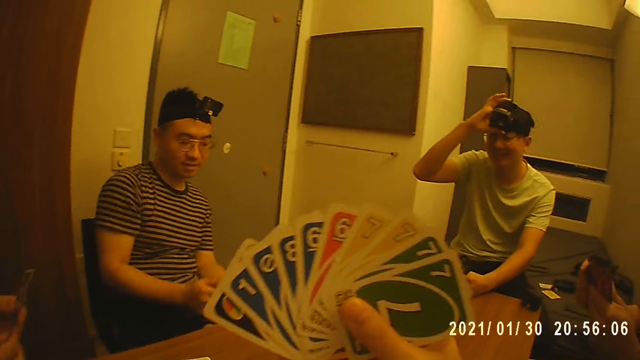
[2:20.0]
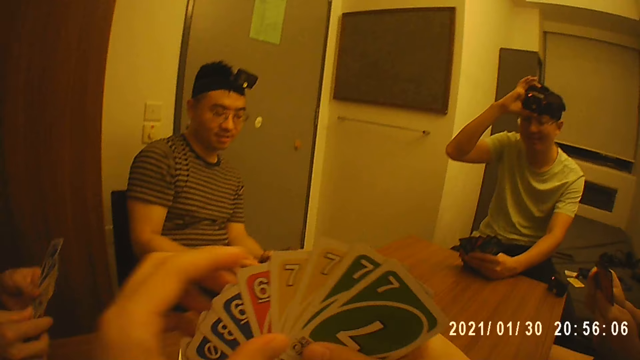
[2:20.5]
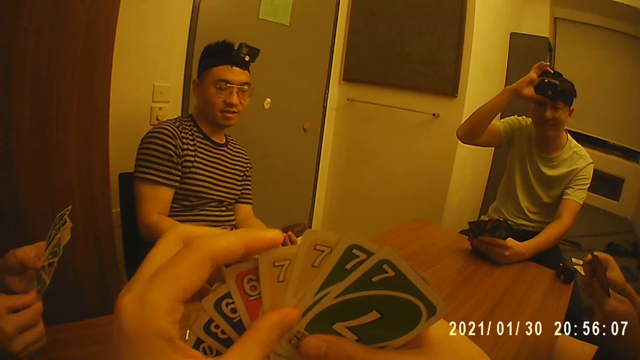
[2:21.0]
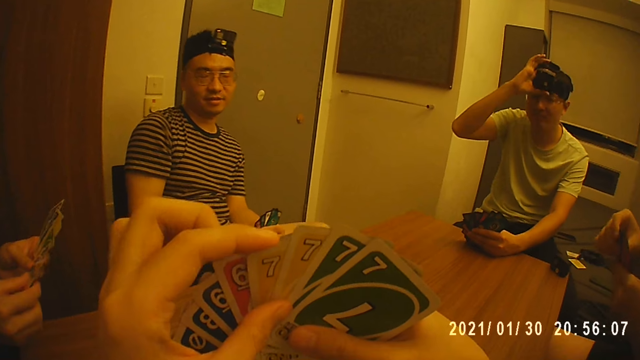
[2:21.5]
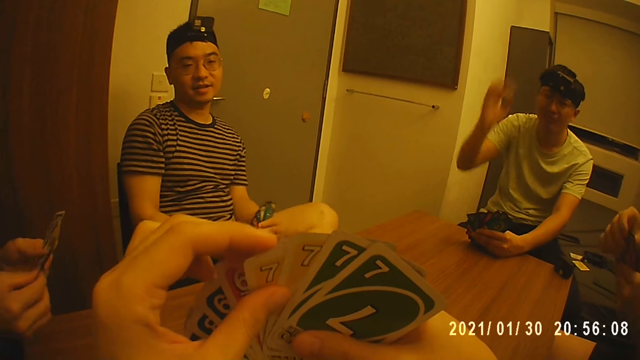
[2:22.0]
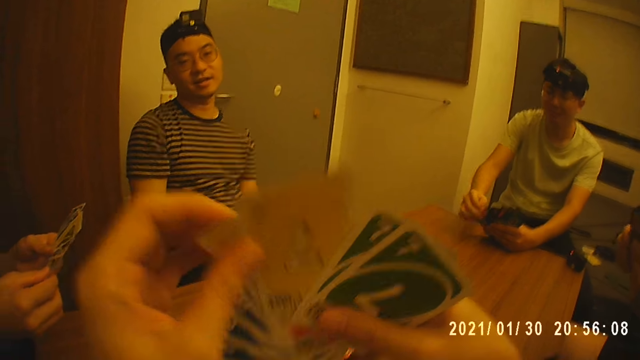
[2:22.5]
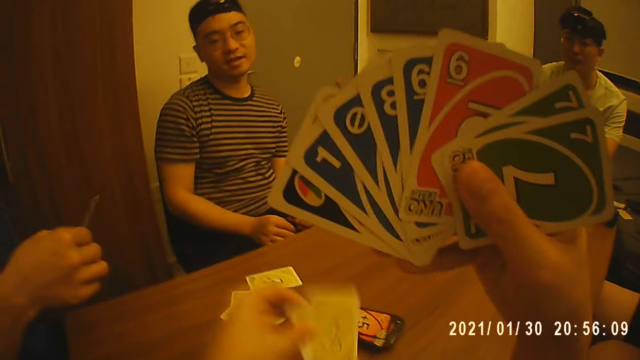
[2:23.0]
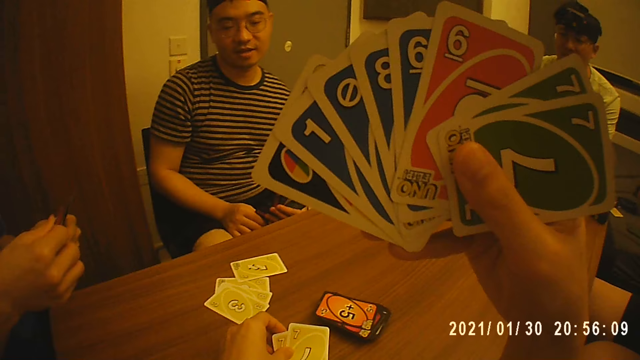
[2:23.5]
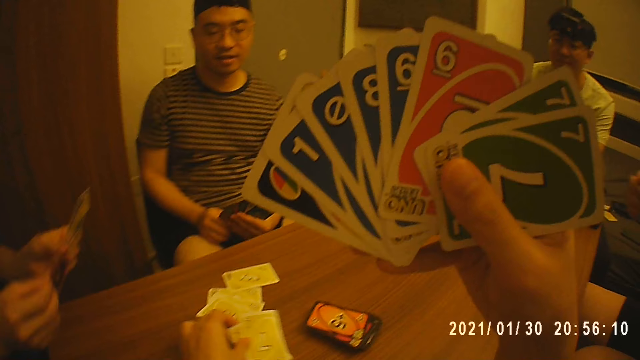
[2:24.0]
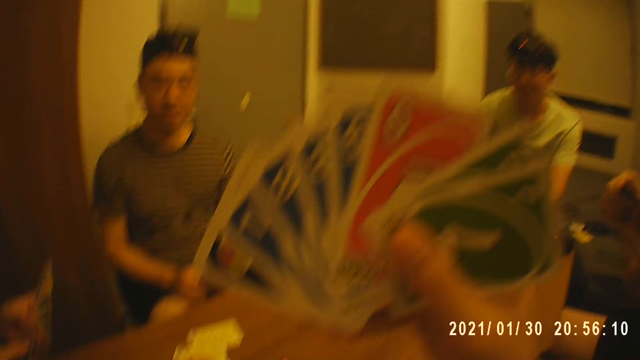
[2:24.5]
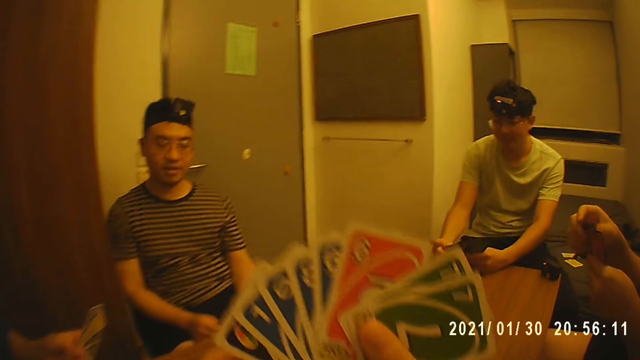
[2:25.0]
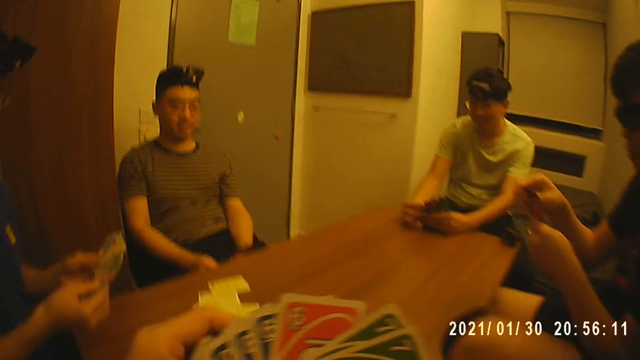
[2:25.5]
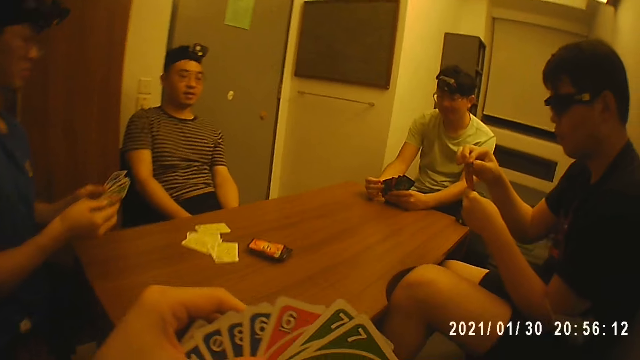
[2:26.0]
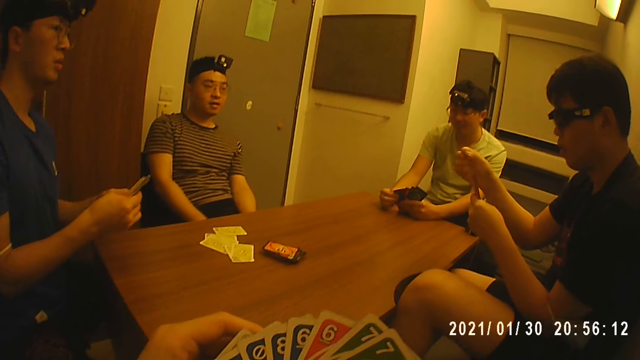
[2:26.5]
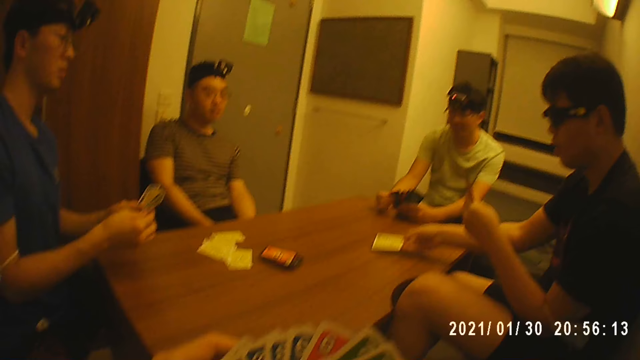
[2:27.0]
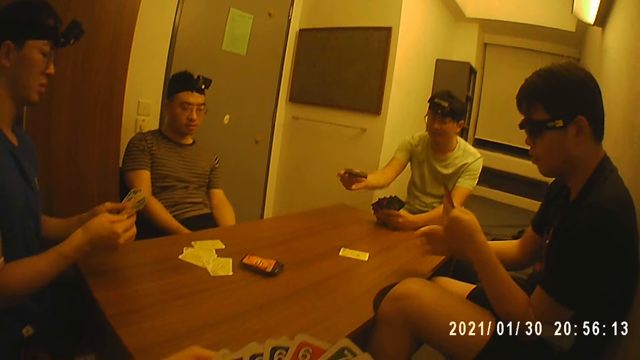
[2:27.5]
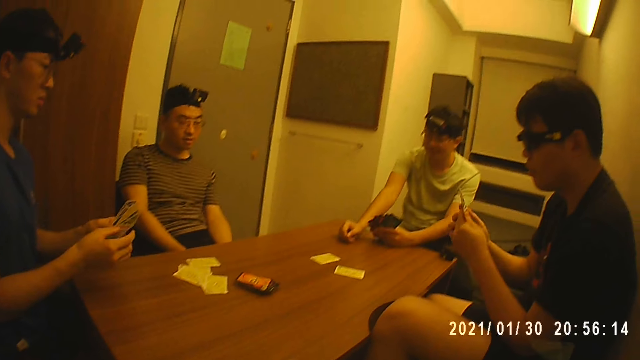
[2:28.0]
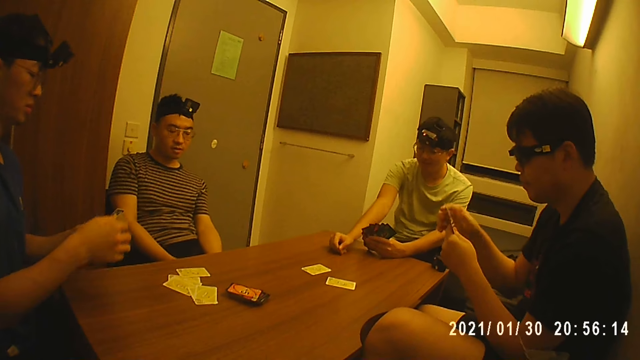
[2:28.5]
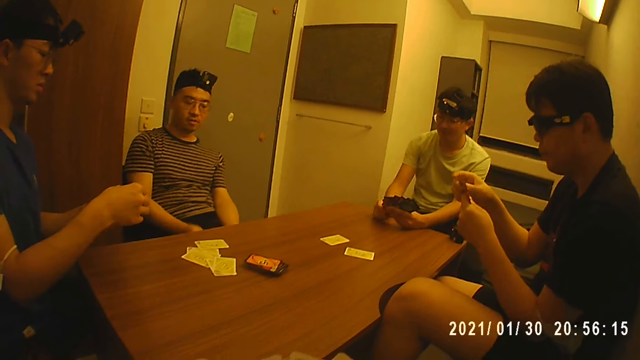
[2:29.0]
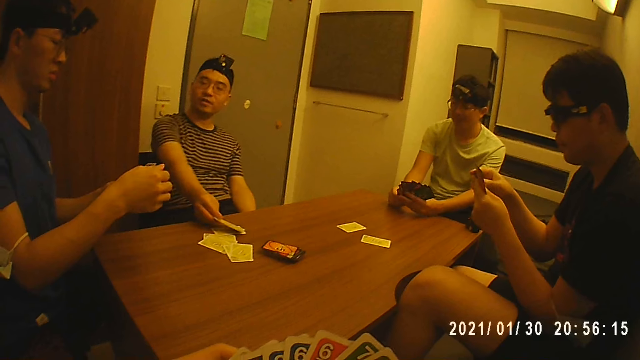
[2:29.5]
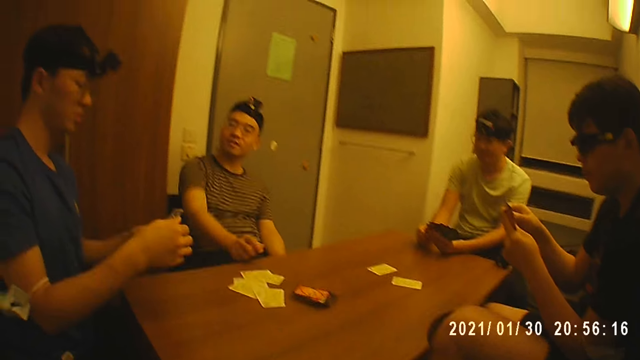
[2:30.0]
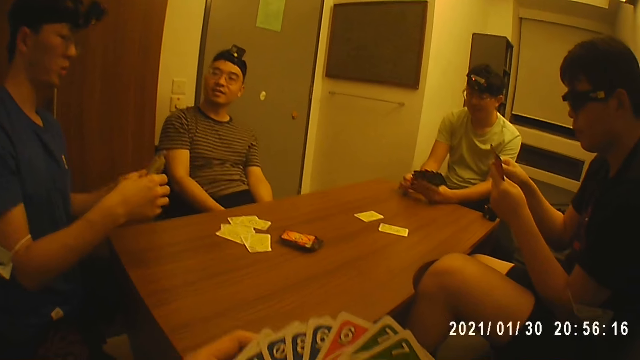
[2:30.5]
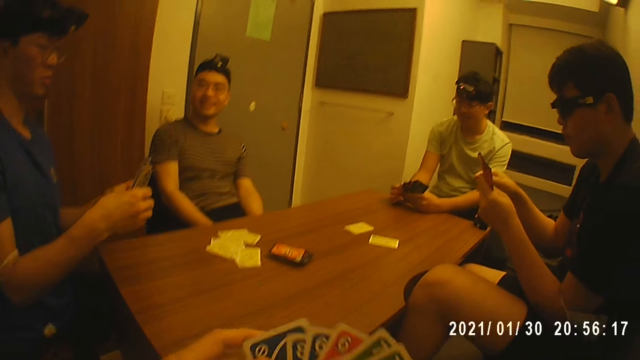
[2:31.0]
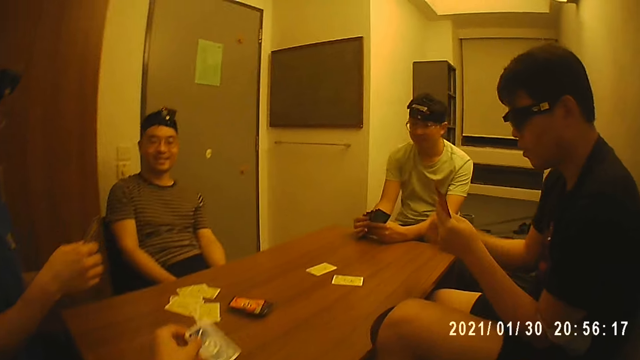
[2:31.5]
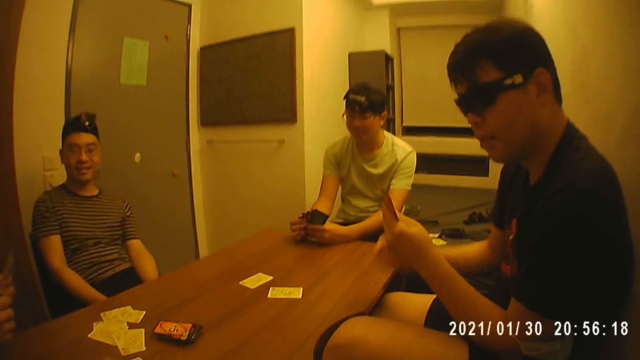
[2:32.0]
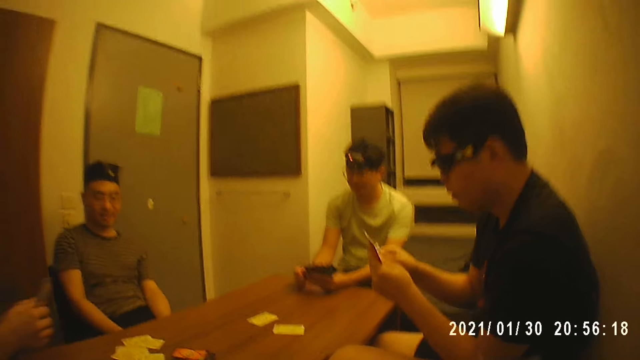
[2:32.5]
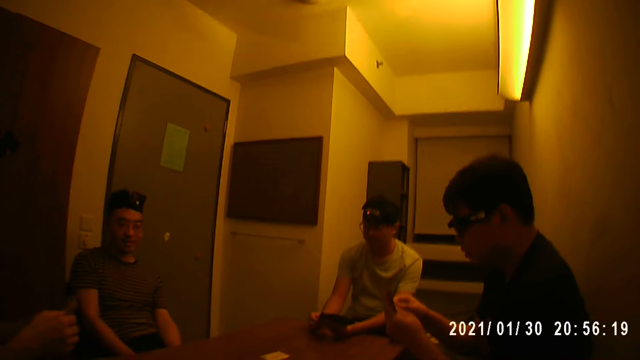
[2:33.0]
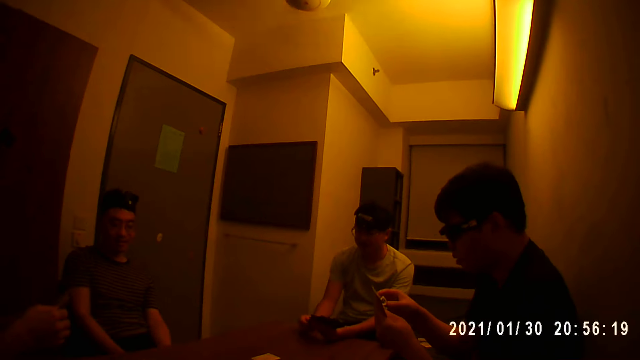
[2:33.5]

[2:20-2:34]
The camera wearer shuffles the cards. He places some cards on the table with his right hand. A player places a card on the table with his right hand. Another player places a card on the table with his right hand. Another player places a card on the table with his right hand. The camera wearer places some cards on the table with his right hand.

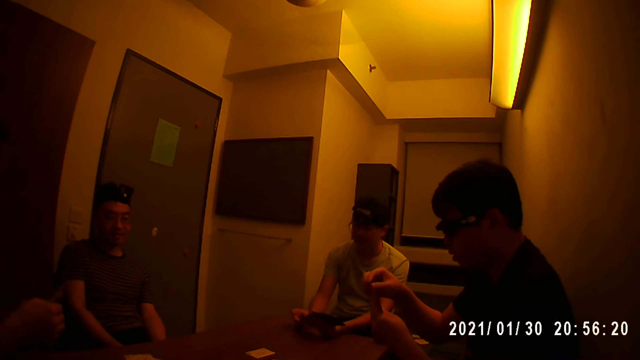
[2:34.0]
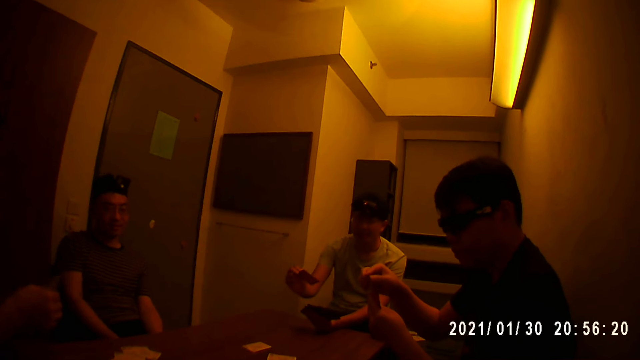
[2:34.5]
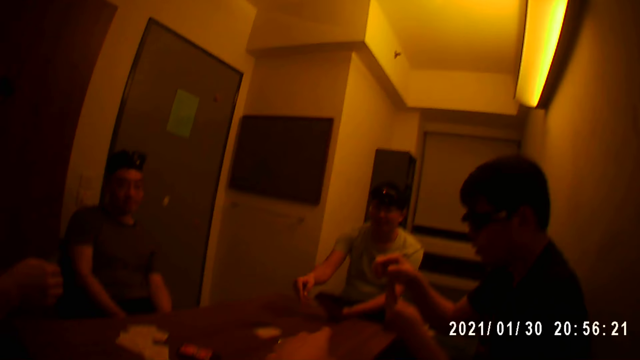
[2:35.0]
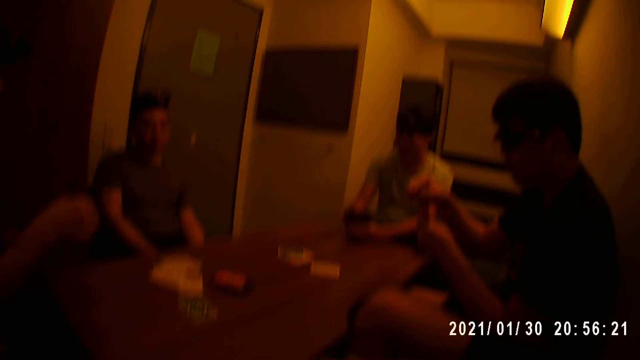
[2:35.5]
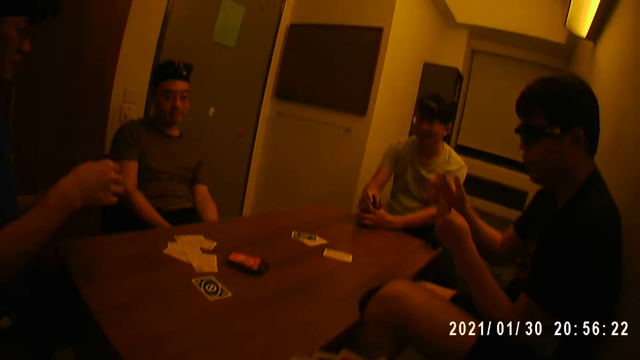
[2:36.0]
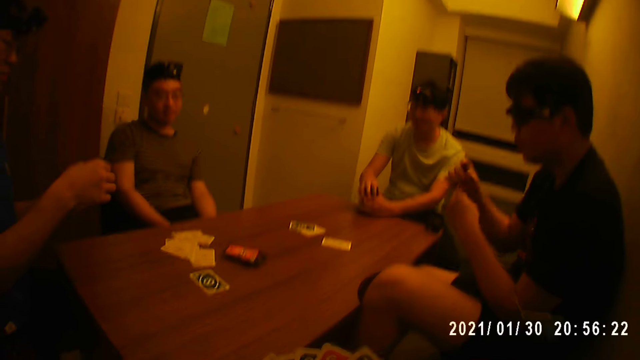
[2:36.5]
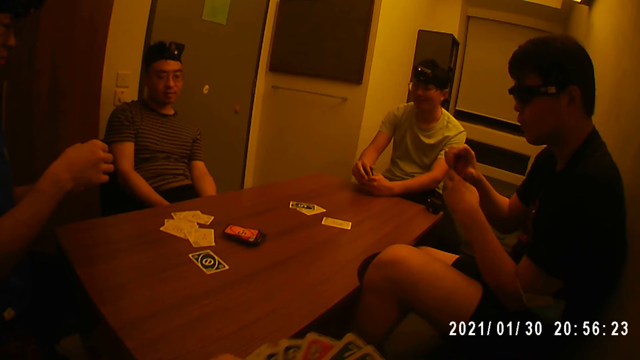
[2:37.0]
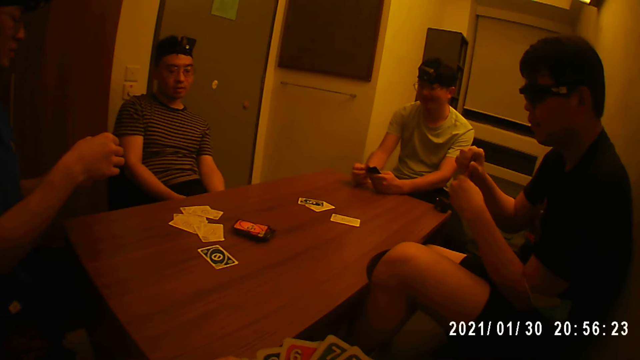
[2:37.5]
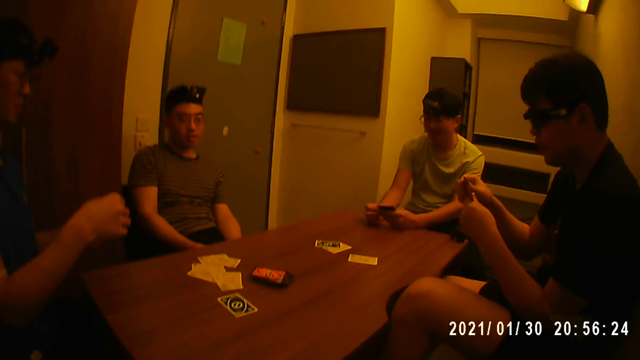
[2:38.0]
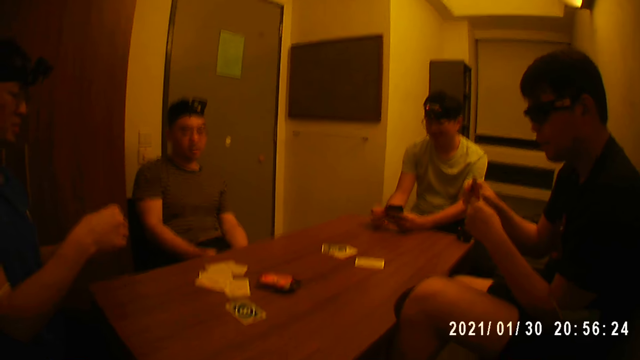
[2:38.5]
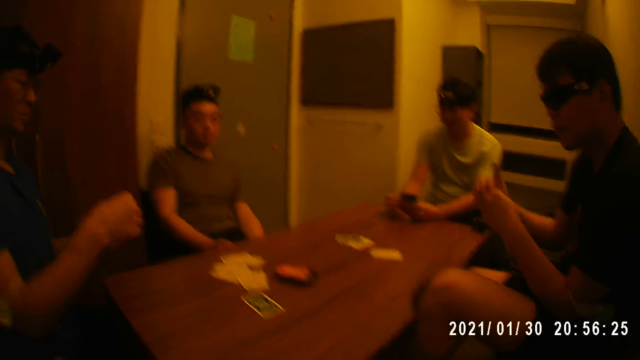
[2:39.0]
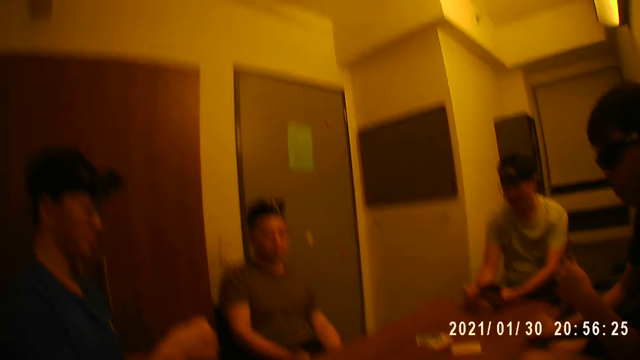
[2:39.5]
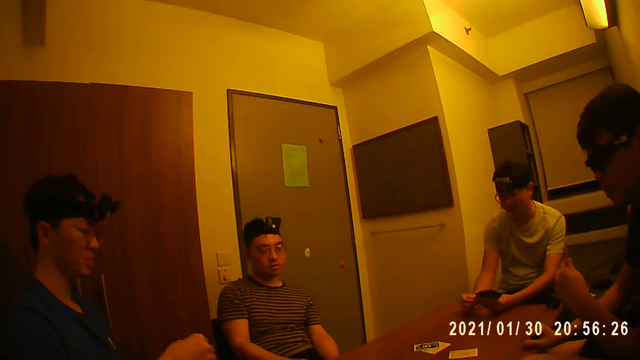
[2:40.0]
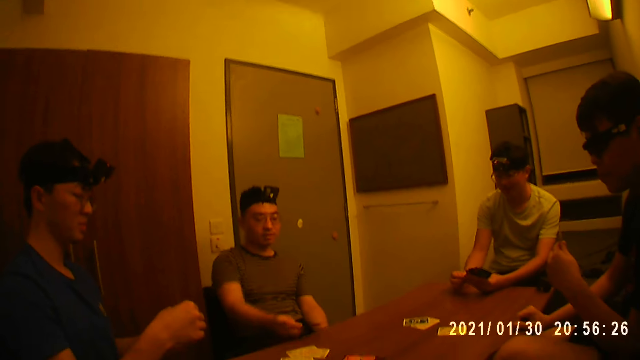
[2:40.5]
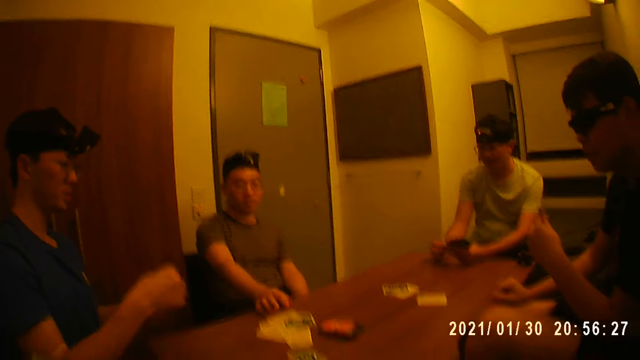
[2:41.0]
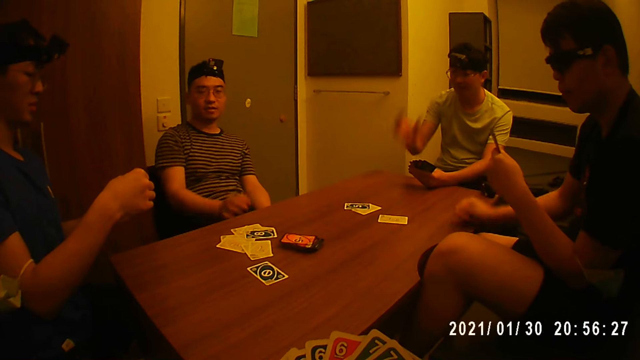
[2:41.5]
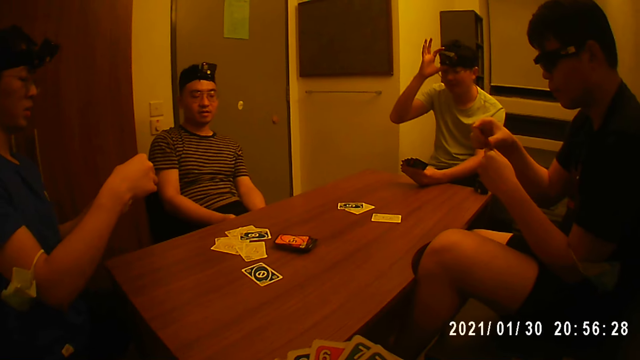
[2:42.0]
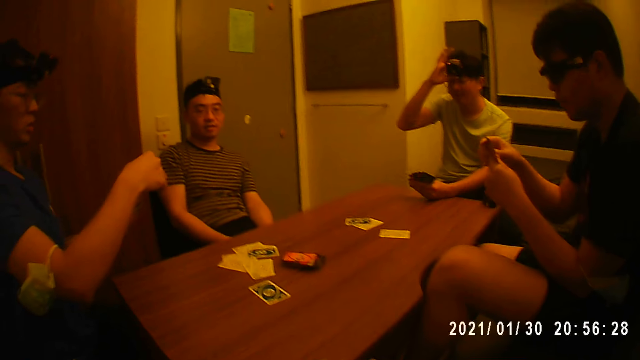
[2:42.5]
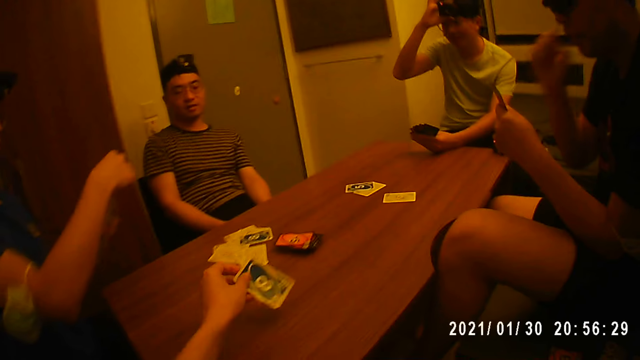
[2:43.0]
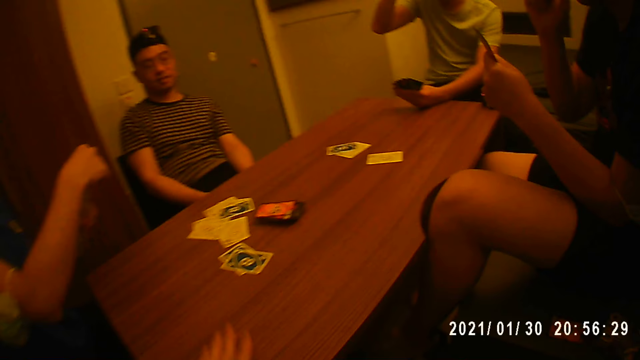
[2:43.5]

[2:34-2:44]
A person places a card on the table. Another player places a card on the table with his right hand. The camera wearer places some cards on the table with his right hand.
